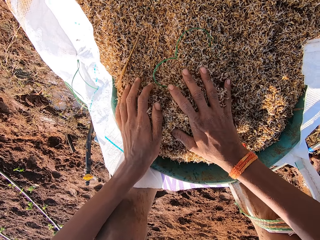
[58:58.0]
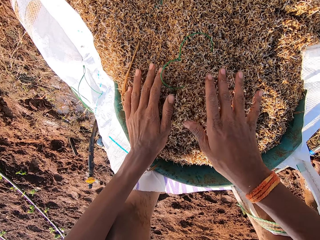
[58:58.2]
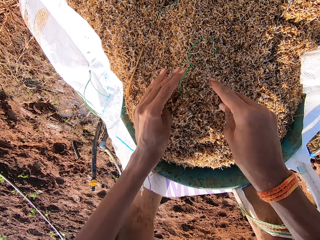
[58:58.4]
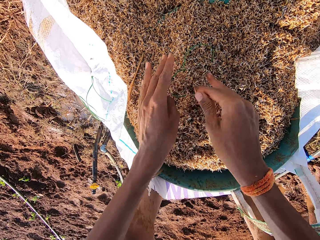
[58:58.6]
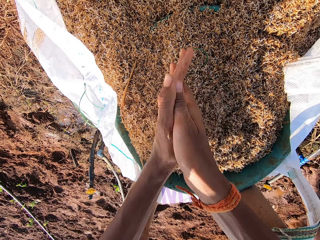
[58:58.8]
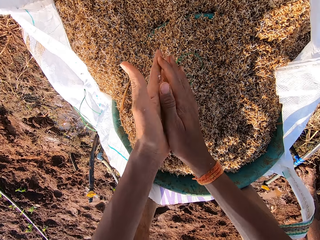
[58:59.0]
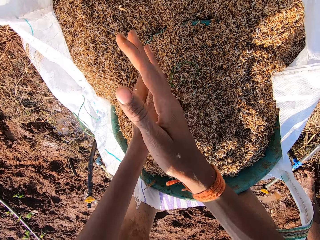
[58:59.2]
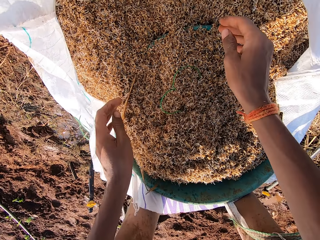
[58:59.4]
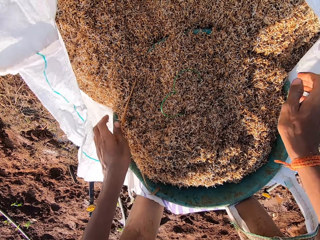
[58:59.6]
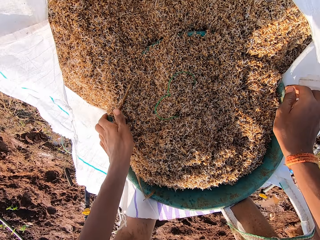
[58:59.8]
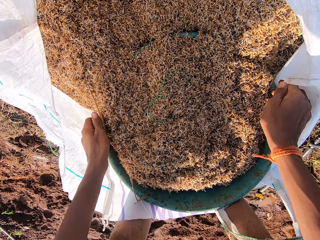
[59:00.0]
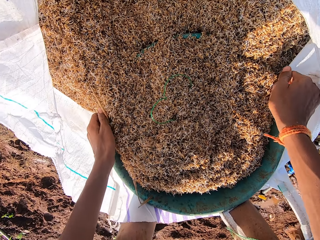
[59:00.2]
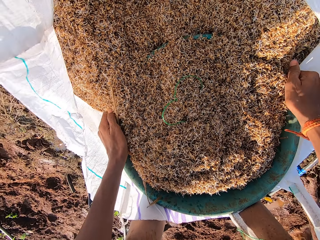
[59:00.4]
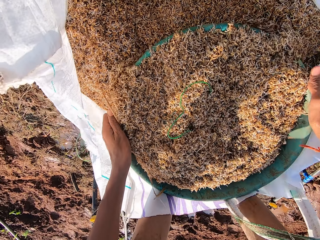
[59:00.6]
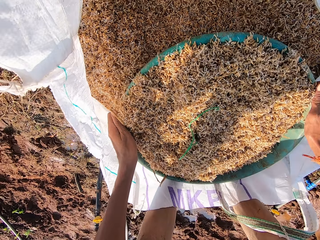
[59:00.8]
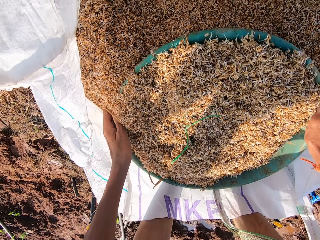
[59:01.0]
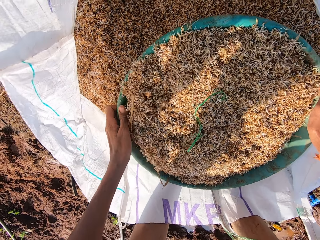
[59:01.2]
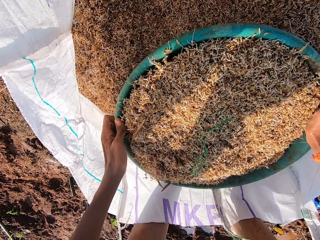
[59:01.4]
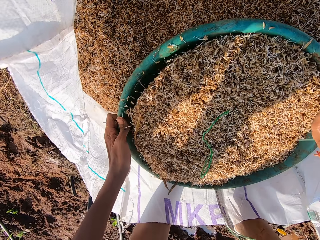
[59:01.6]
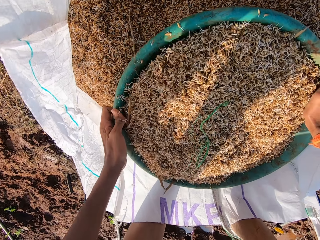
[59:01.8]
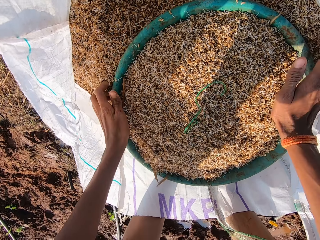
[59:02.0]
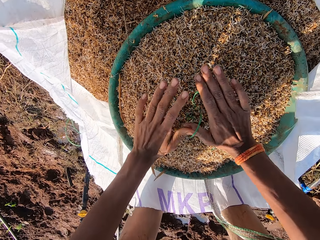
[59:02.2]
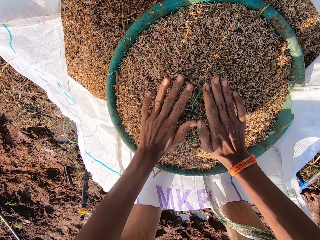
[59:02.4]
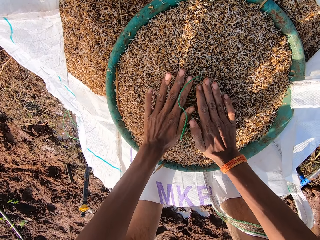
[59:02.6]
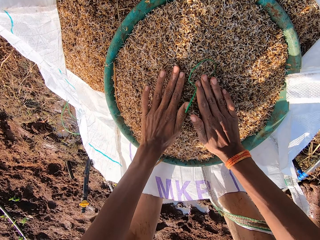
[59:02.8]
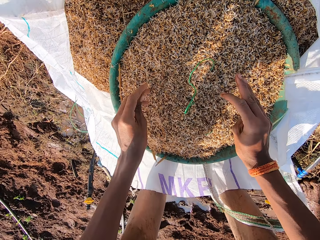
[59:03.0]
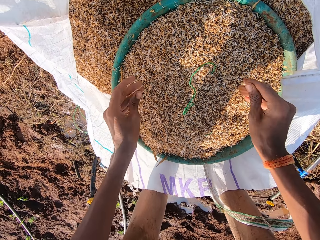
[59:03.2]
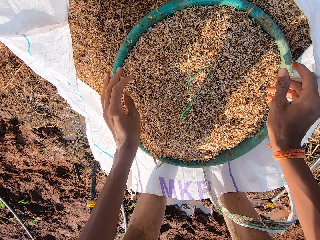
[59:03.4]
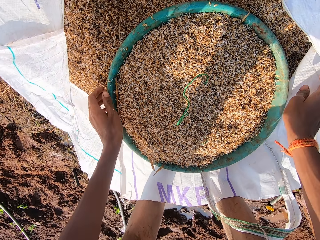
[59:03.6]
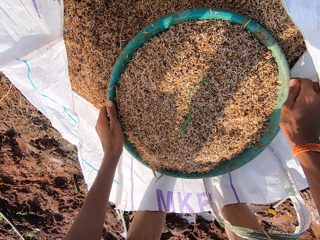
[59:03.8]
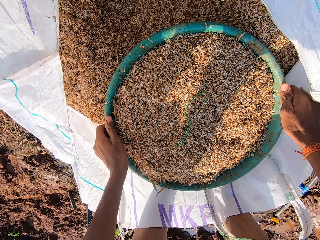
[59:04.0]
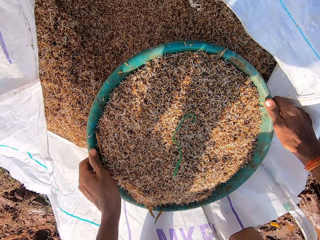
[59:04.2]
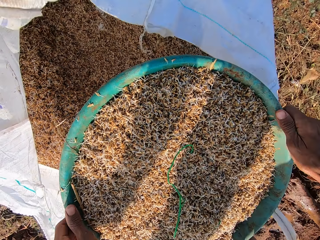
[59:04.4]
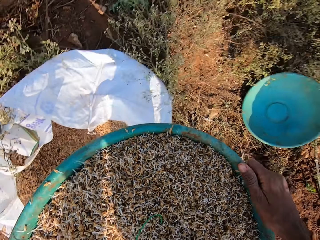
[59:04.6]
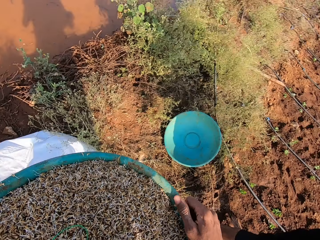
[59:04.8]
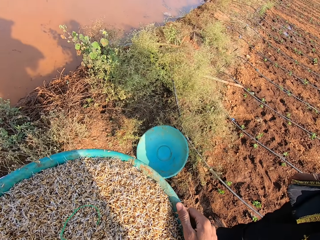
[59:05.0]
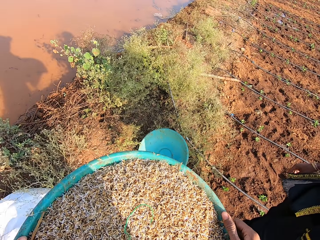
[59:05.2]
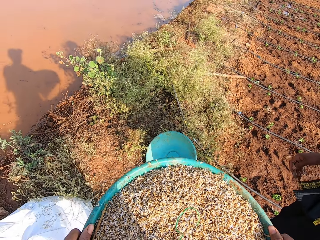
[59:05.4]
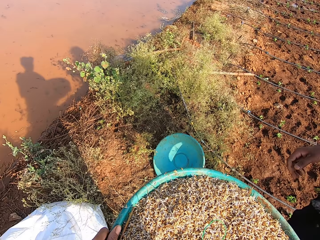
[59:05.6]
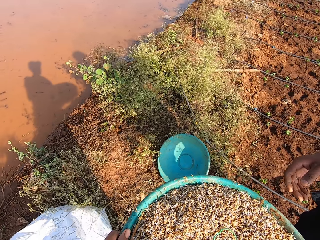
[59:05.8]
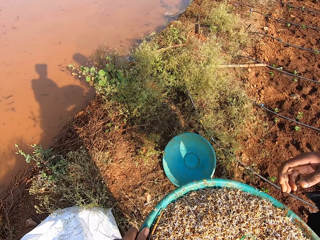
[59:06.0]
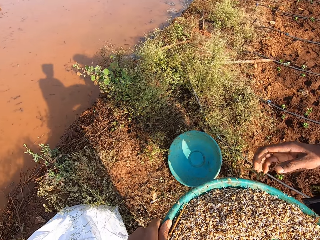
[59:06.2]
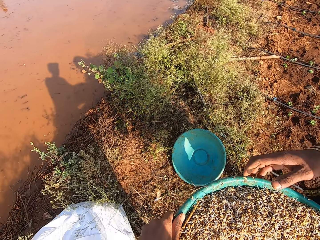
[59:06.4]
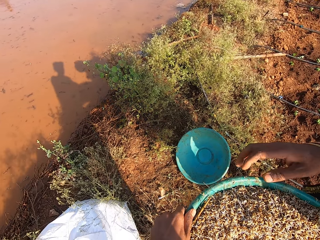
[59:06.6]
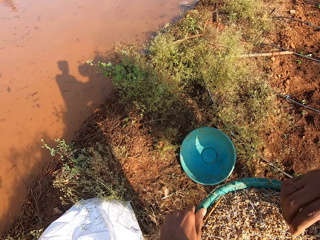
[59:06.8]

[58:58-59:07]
The camera wearer rubs his hands together. He shakes the bowl of grass seeds in the bag of grass seeds with his hands. He taps on the grass seeds in the bowl with his hands. He drops the grass seeds in his hands in the bowl of grass seeds in the bag of grass seeds. He carries the bowl of grass seeds from the bag of grass seeds with his hands. He picks up the basin.

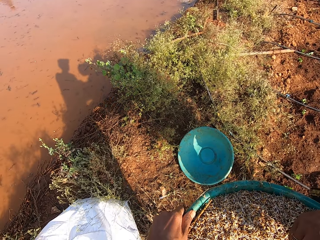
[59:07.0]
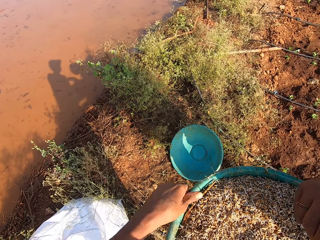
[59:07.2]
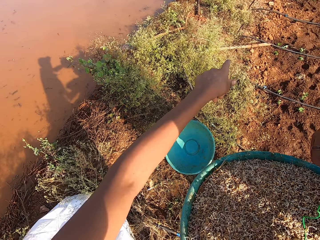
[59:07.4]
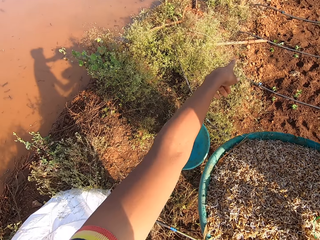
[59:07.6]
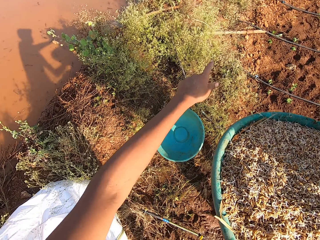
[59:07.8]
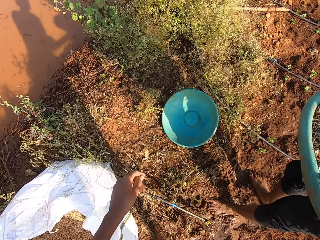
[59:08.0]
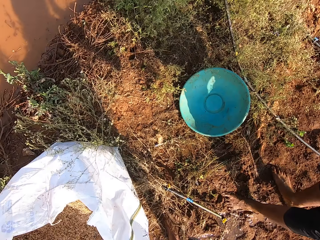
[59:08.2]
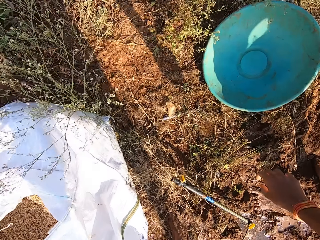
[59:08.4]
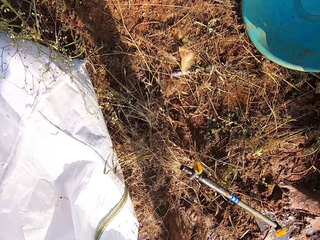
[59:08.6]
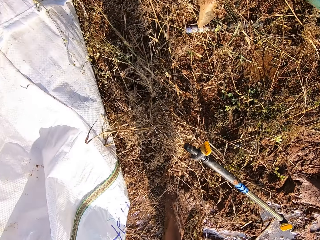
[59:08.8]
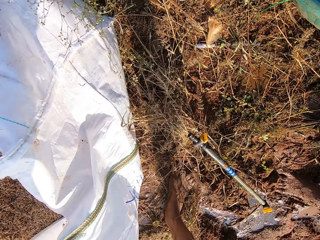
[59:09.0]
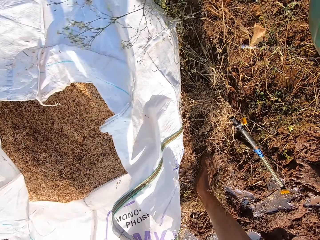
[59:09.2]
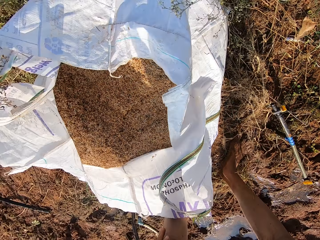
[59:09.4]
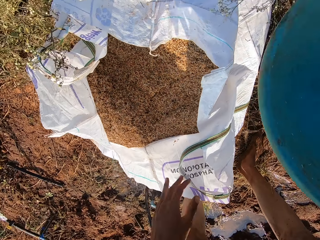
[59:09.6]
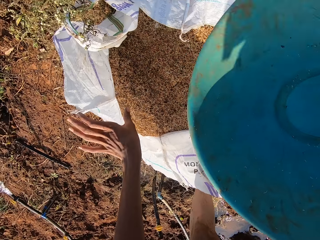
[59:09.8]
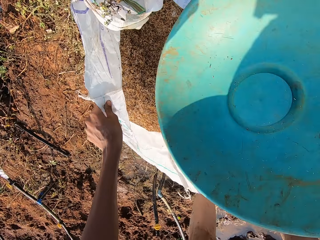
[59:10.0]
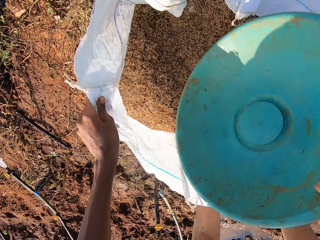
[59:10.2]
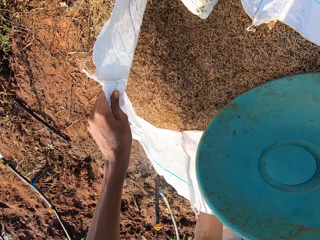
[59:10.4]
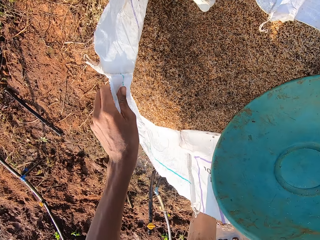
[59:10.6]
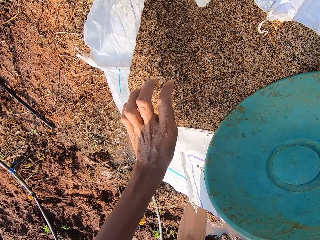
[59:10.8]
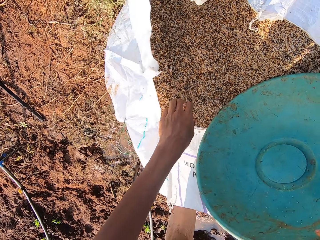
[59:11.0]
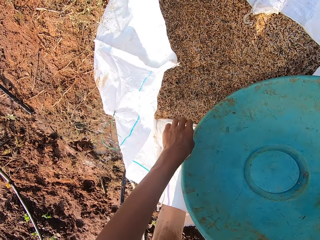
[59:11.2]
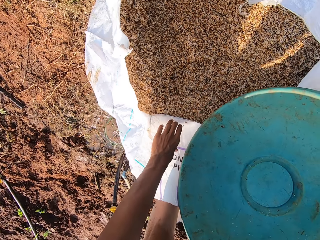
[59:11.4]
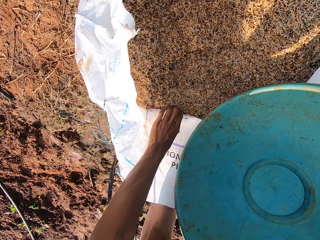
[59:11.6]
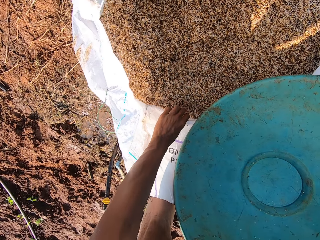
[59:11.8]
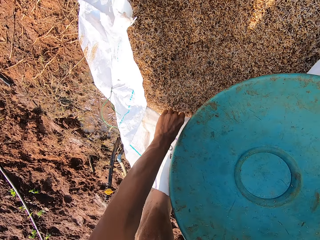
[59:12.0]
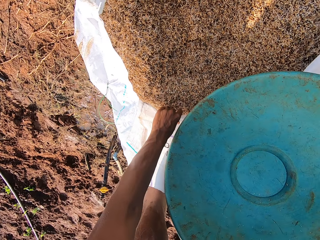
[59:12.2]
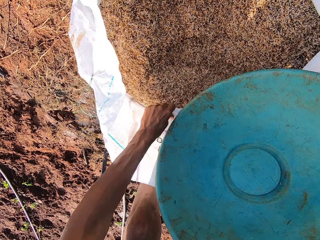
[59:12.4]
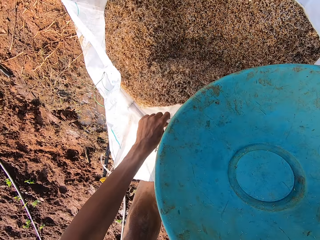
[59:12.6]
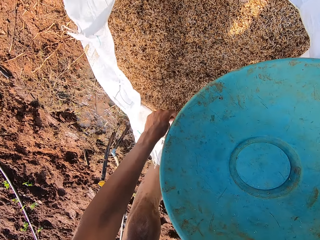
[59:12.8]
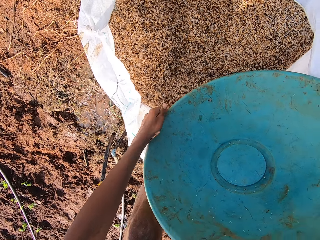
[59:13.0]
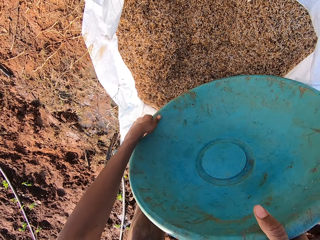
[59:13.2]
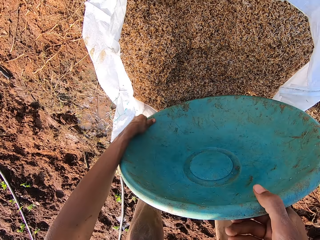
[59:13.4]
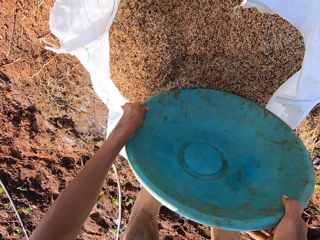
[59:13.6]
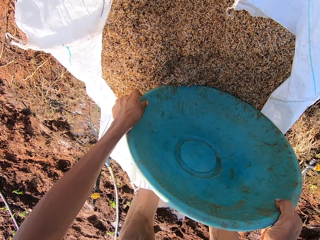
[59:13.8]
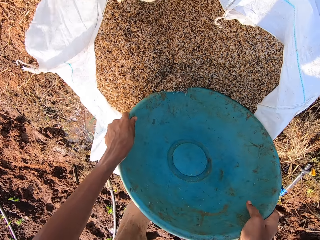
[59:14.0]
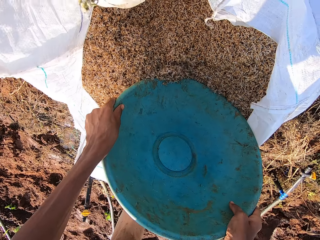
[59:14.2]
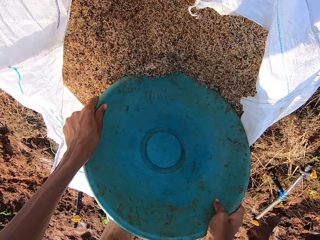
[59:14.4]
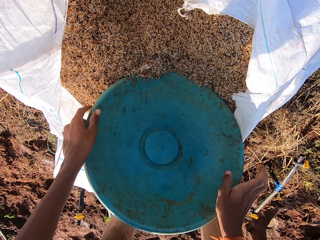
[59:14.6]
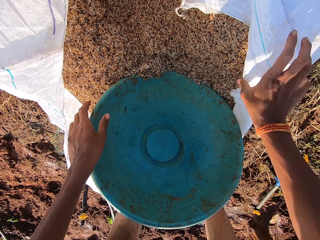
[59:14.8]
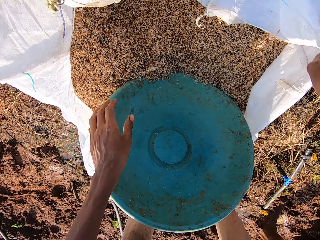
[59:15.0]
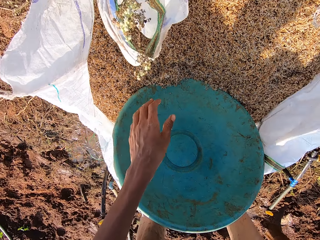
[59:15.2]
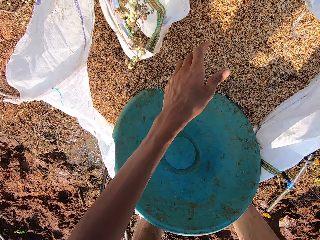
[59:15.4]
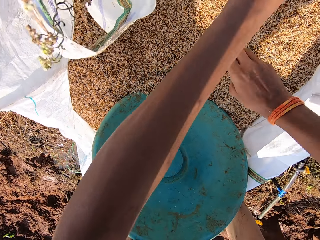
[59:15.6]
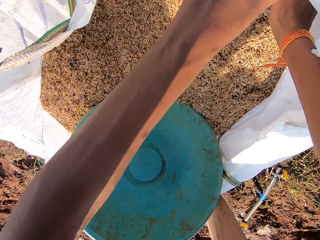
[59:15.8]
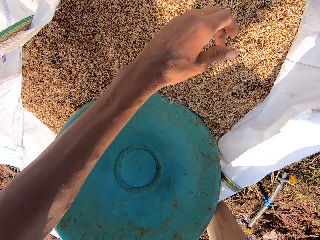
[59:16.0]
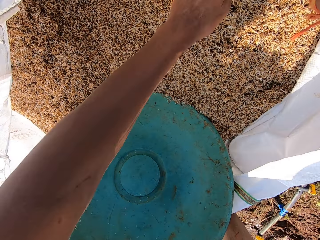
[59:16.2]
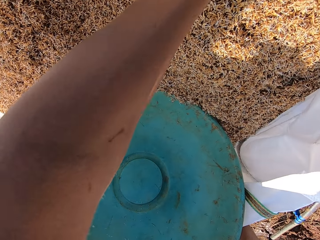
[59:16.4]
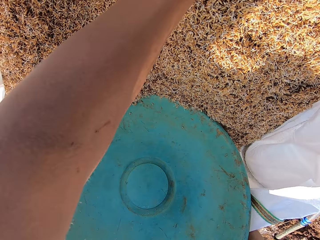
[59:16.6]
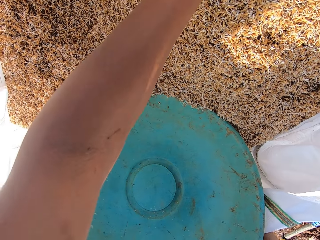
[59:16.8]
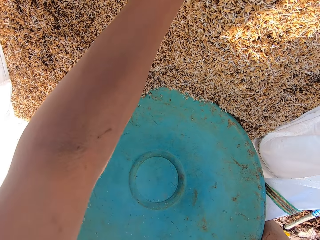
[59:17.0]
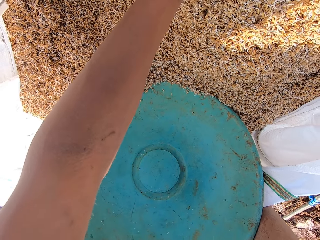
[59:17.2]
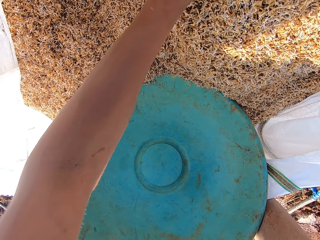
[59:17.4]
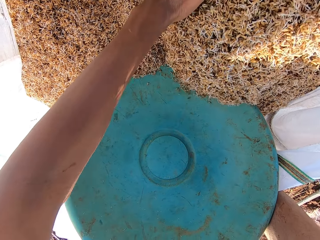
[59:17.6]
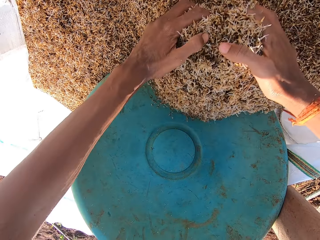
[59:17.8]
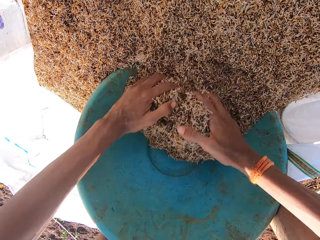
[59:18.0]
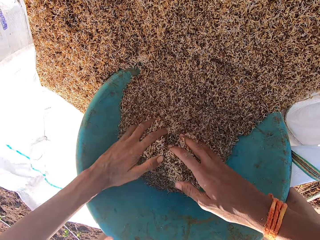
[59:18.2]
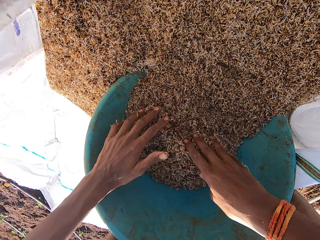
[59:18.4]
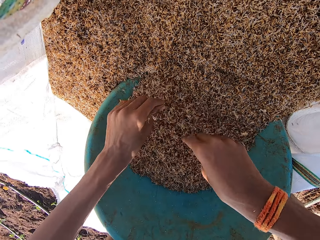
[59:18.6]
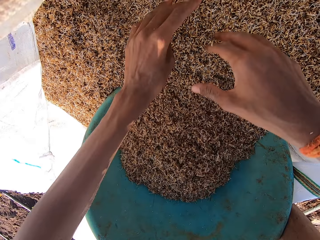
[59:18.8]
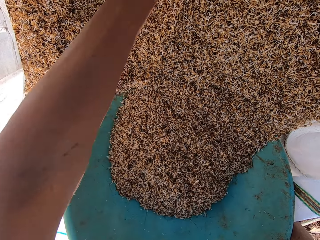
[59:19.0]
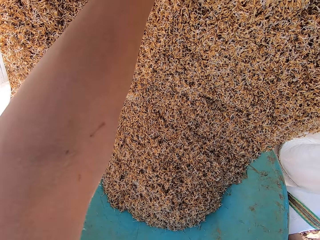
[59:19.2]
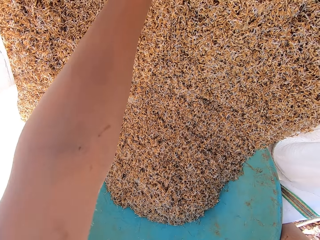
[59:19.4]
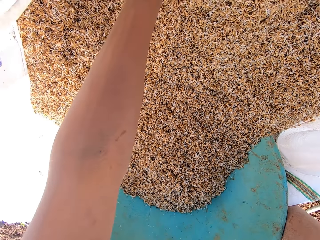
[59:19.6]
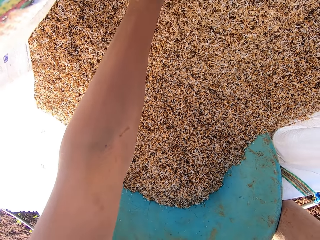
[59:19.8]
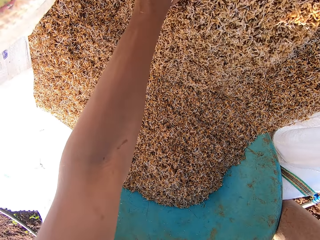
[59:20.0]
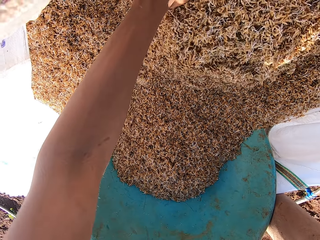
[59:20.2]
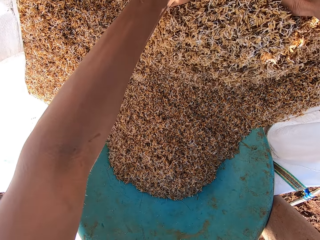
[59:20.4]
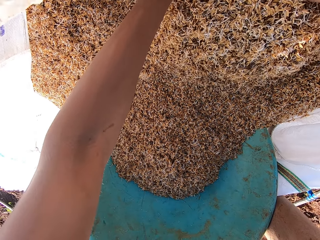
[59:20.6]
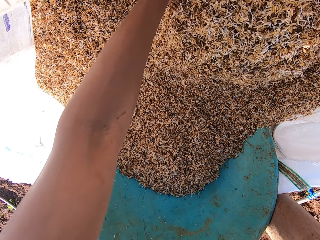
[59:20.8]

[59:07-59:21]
A man collects the bowl of grass seeds from the camera wearer with his hands. The camera wearer points his left hand. He picks up a bowl or basin from the ground with his right hand. He holds the bag of grass seeds with his left hand. He dips the bowl into the grass seeds in the bag of grass seeds with his right hand. He adjusts the bag of grass seeds with his left hand. He puts something in the basin. He dips the bowl into the grass seeds in the bag of grass seeds with his hands. He adjusts the bag of grass seeds with his right hand. He adjusts the bag of grass seeds with his left hand. He scoops grass seeds into the bowl with his hands.
